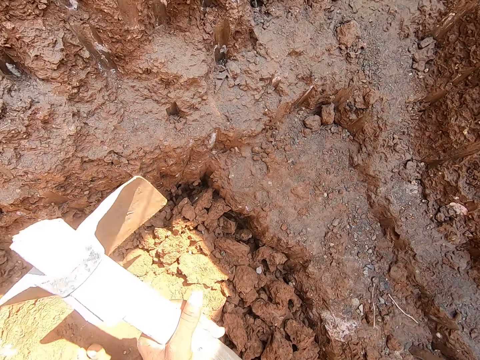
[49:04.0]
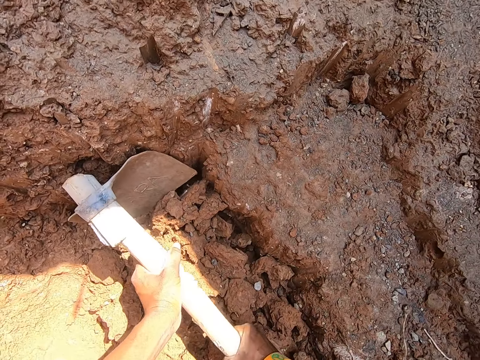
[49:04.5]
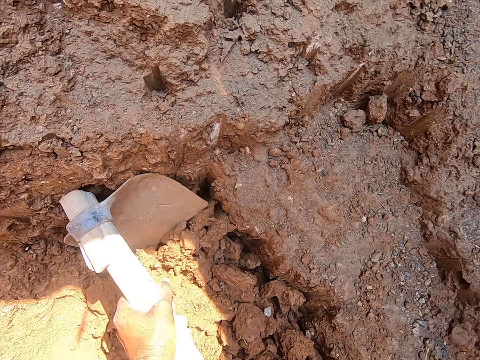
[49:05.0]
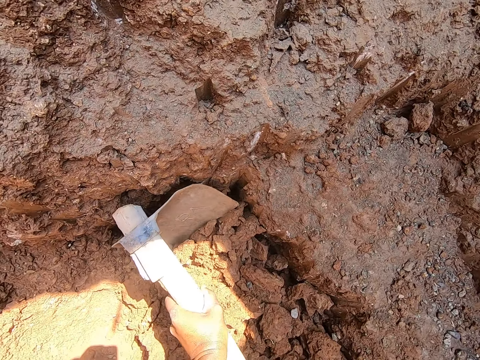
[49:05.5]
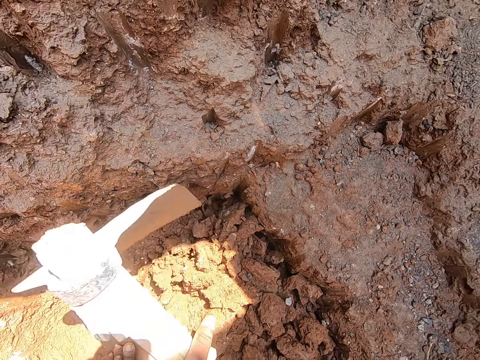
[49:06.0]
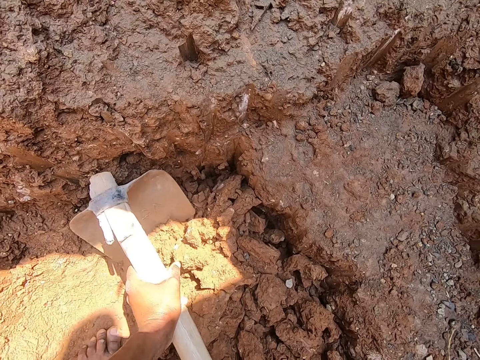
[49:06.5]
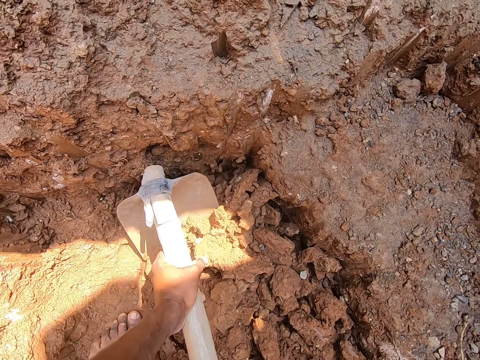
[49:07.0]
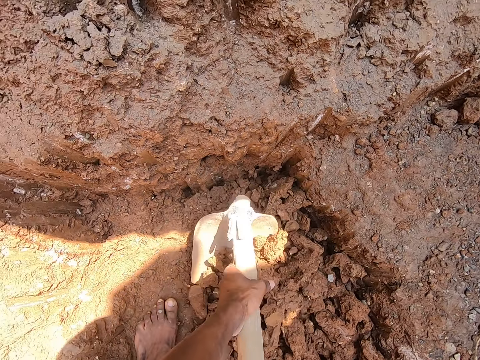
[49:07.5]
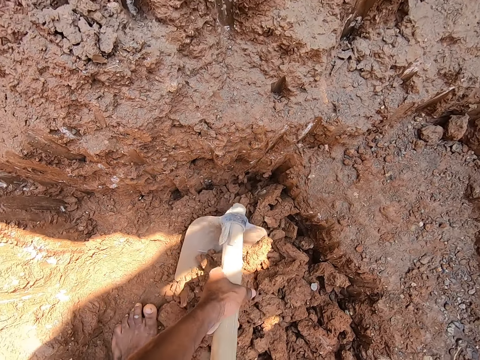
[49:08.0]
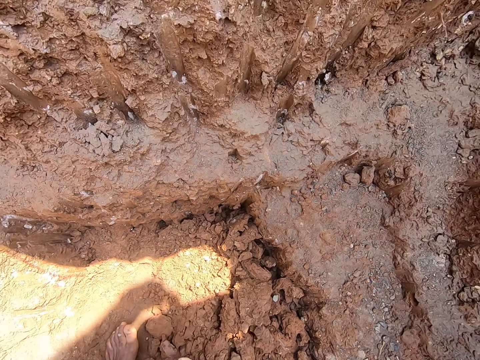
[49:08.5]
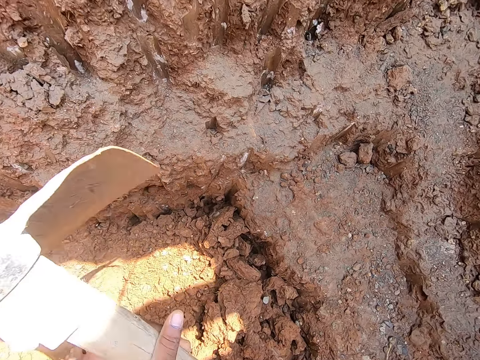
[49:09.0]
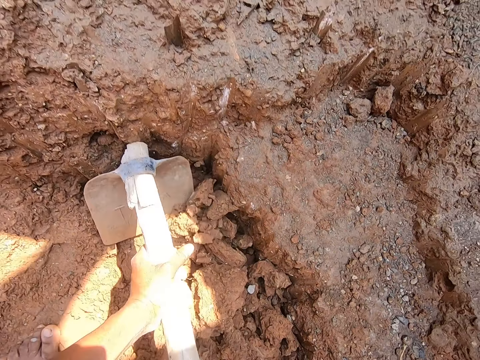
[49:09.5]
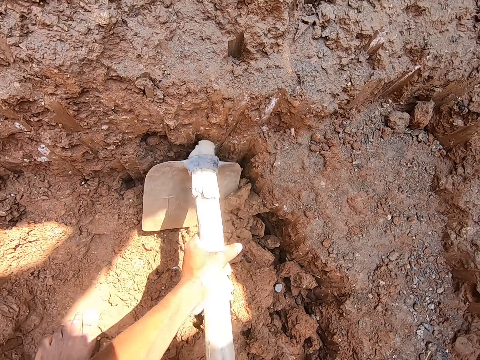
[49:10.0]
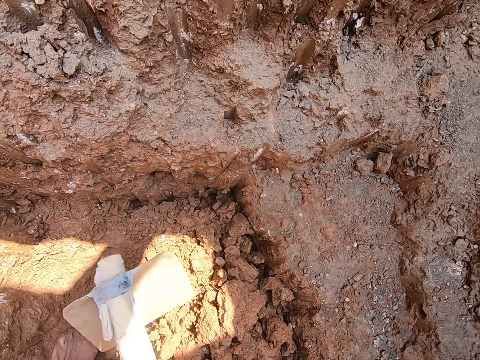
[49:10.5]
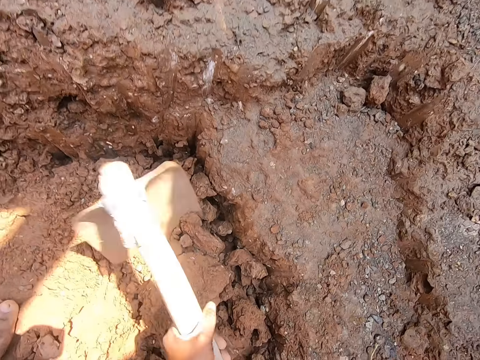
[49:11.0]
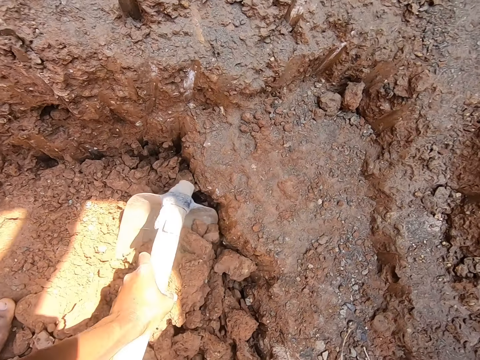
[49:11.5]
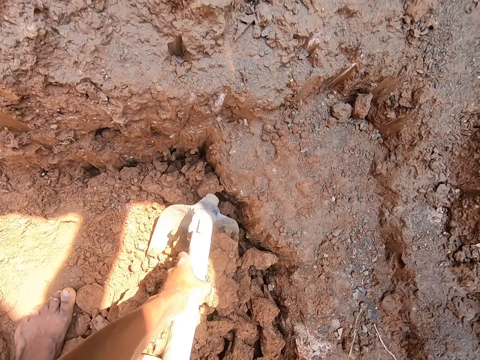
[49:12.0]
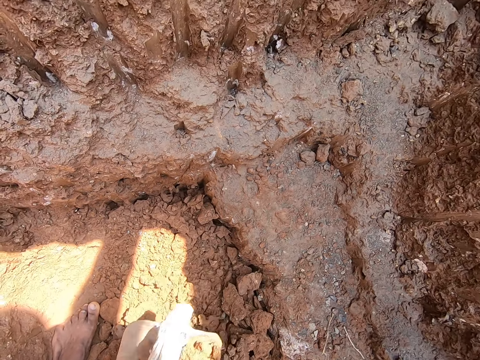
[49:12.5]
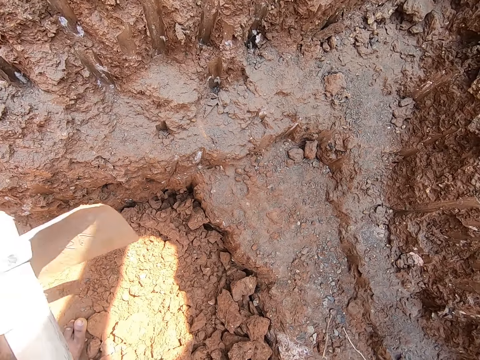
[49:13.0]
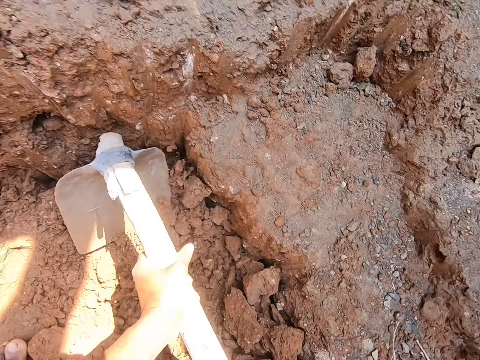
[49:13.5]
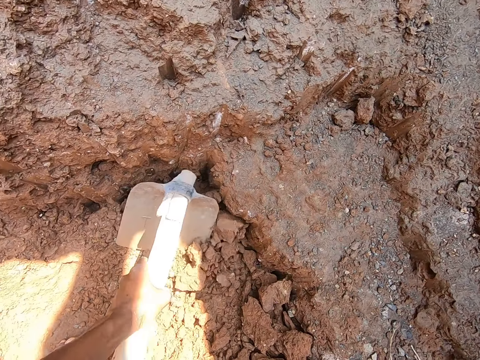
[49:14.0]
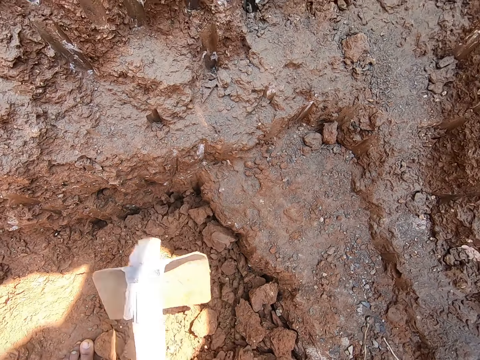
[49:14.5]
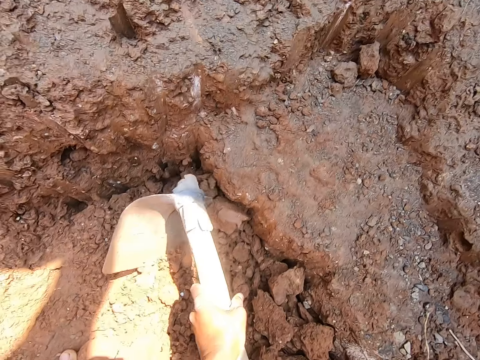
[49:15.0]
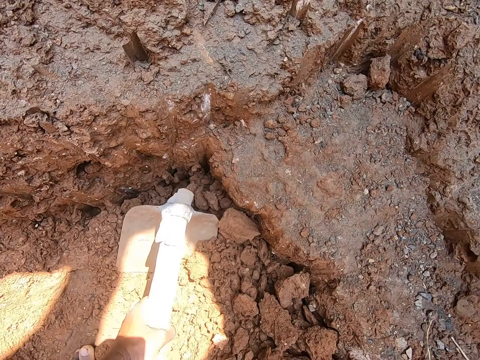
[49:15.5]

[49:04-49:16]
The camera wearer digs the ground with the hoe or jembe in both hands. They put sand on a tray. They dig a hole with the jembe.

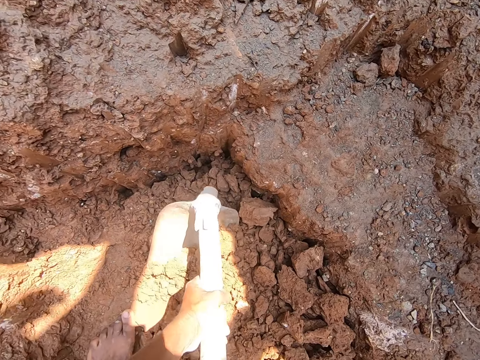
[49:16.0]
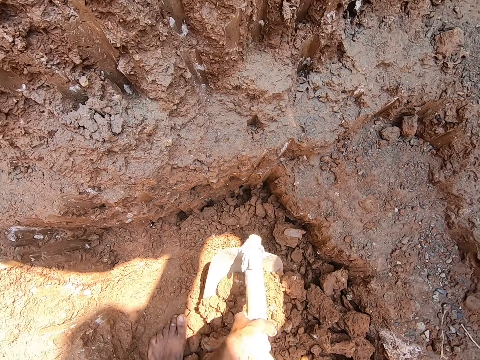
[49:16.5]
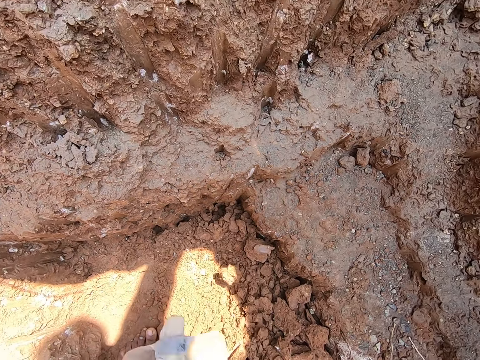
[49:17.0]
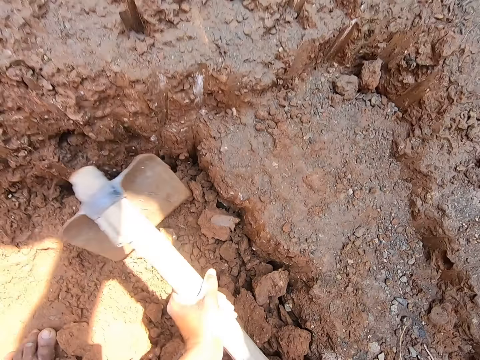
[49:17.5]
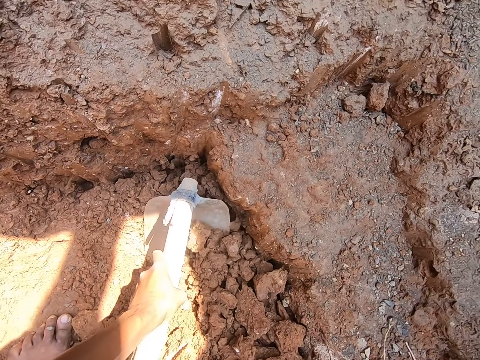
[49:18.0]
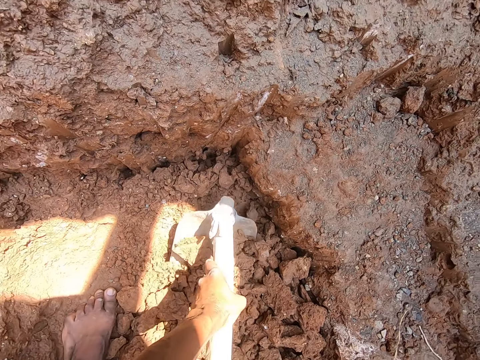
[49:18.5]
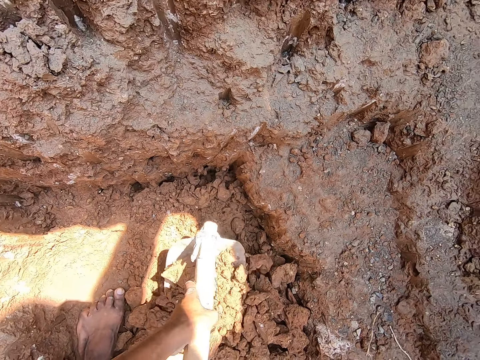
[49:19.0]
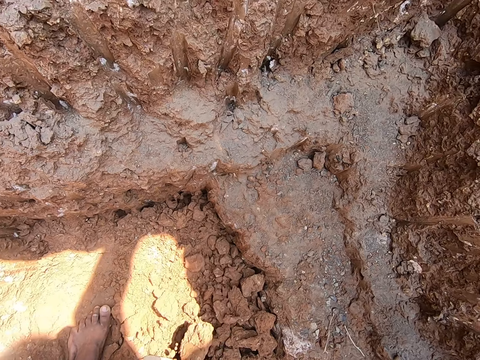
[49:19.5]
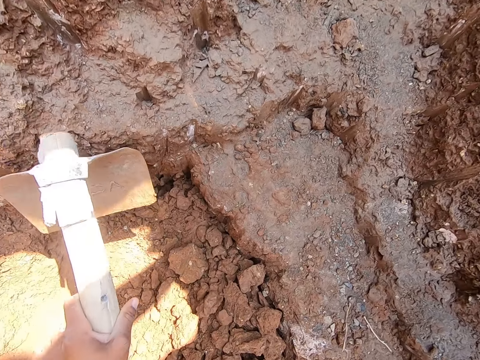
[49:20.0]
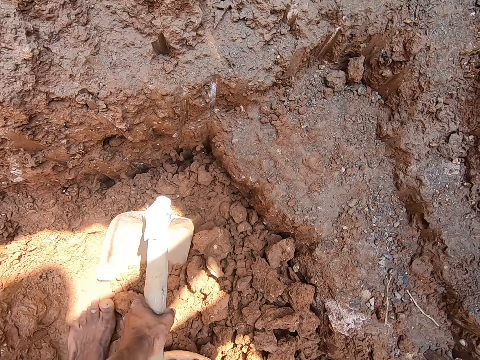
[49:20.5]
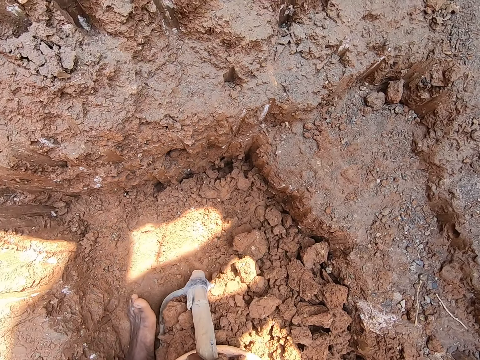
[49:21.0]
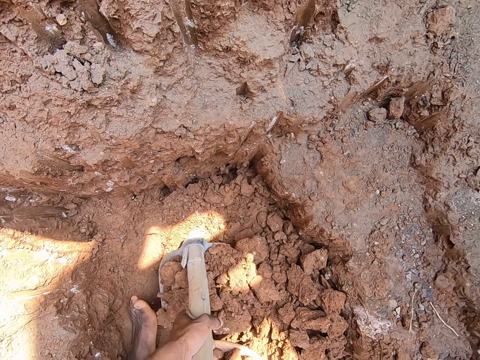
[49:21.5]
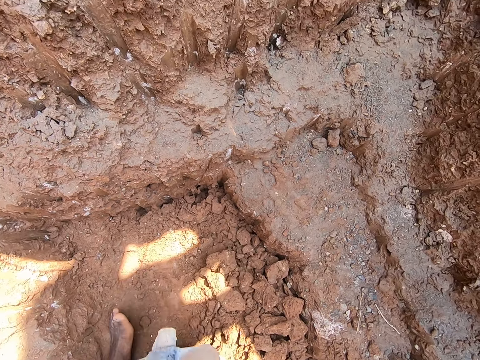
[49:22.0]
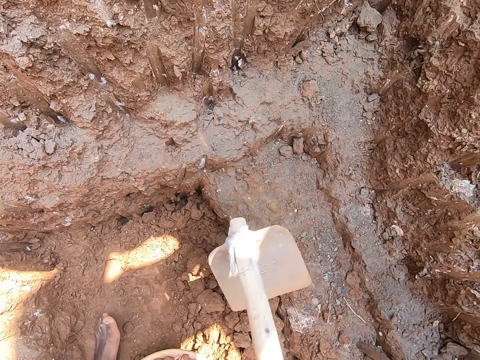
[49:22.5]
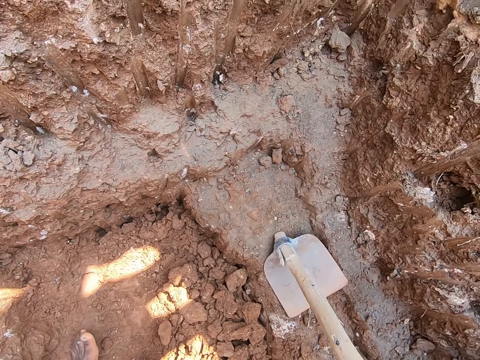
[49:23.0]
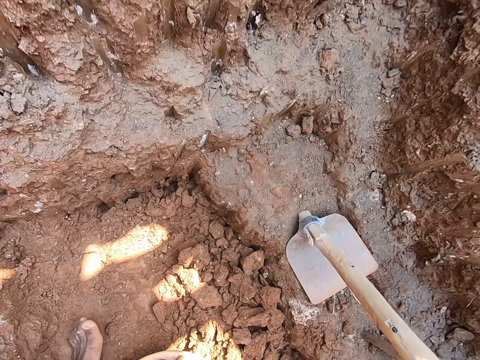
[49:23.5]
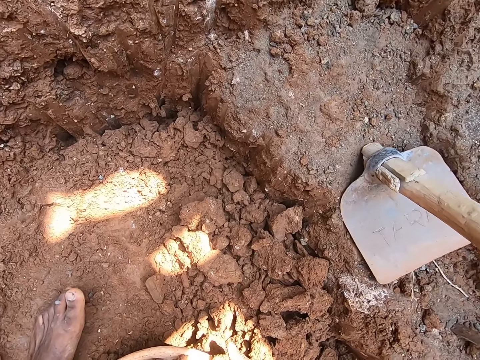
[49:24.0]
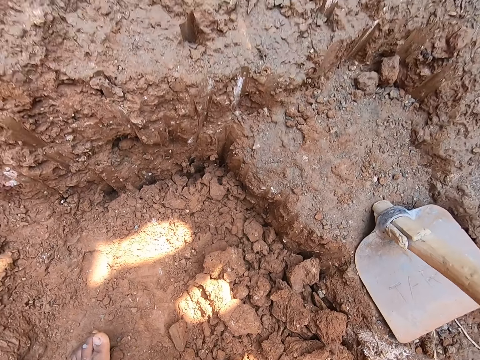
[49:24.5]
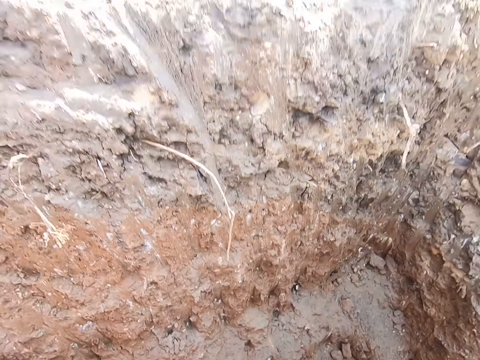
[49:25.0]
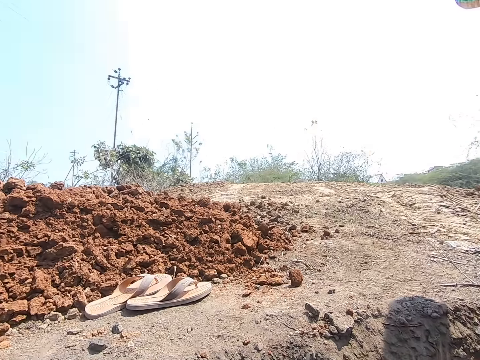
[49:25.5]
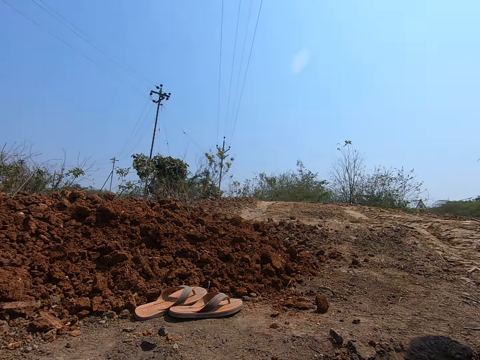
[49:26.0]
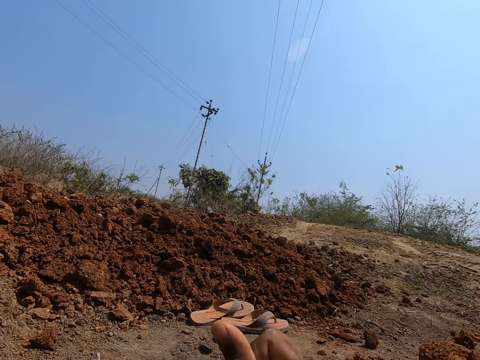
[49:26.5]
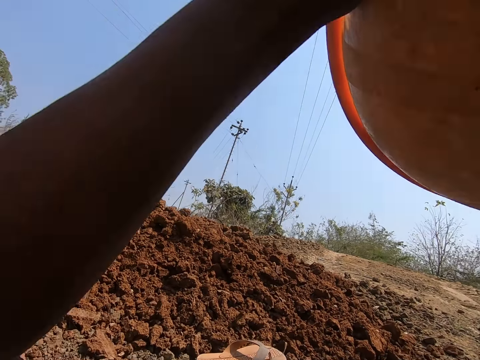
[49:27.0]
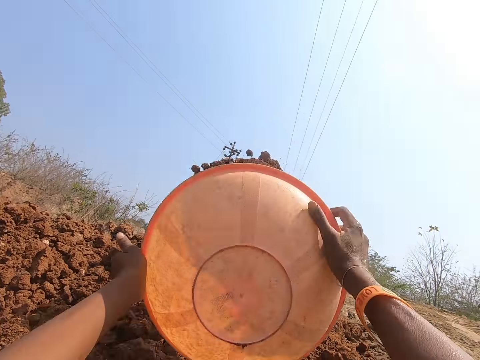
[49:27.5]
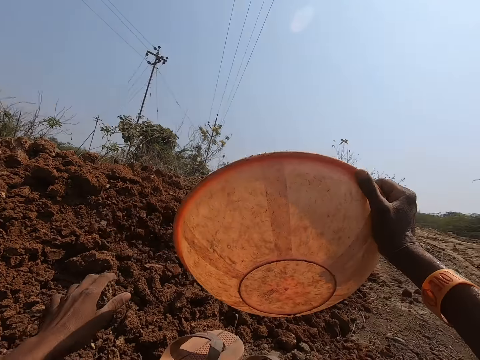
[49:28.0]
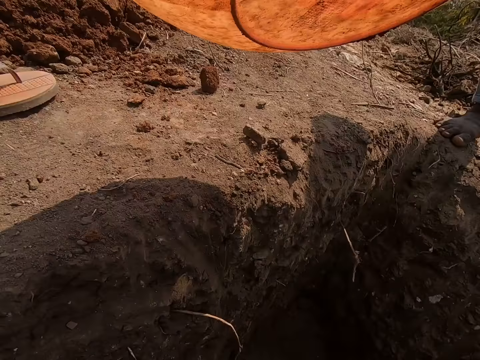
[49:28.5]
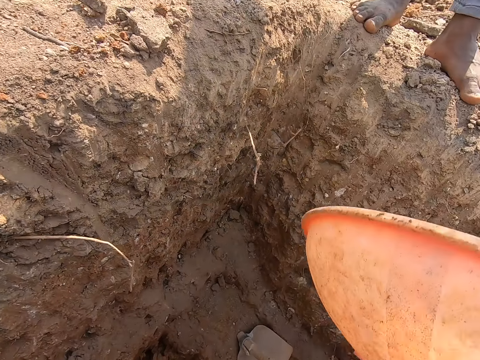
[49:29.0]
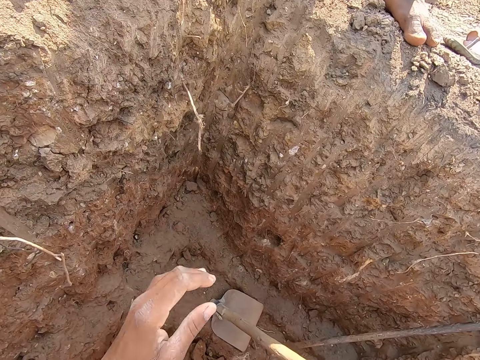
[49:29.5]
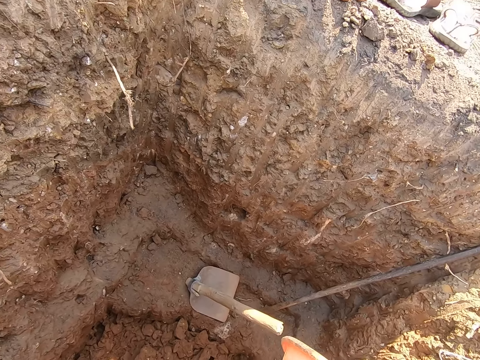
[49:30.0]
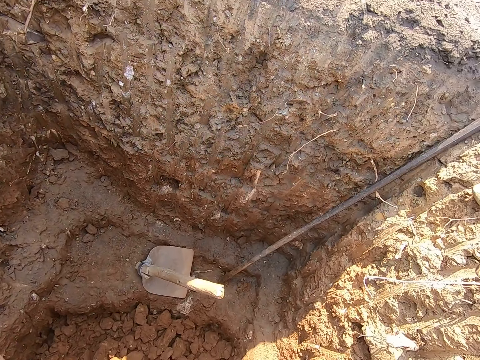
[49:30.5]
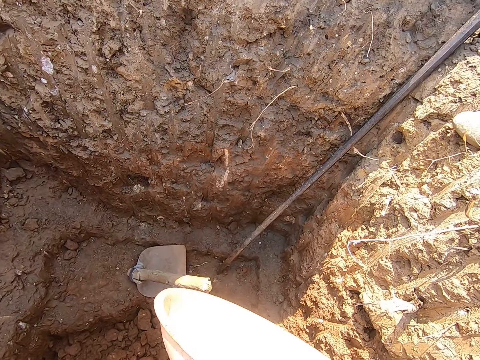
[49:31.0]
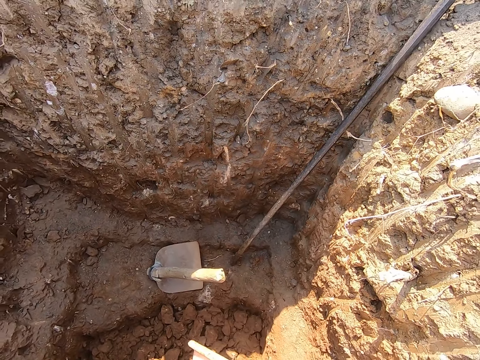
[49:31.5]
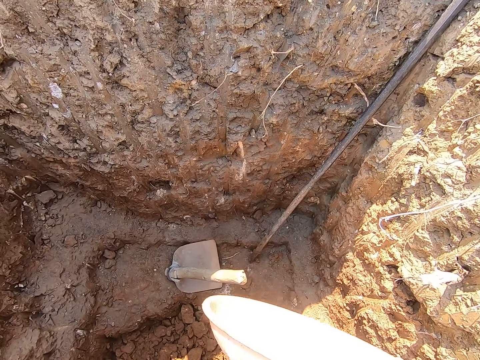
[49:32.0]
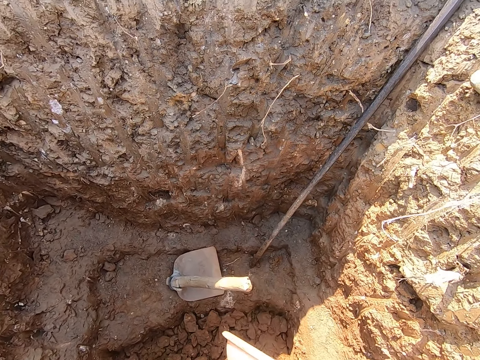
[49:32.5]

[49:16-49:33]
The camera wearer puts sand on a tray. They dig a hole with a jembe. They put sand on the tray. They do it again. They hold the tray. They turn to the side. They pour sand from the bowl on the ground with both hands. They hold the tray. They turn to the side.
